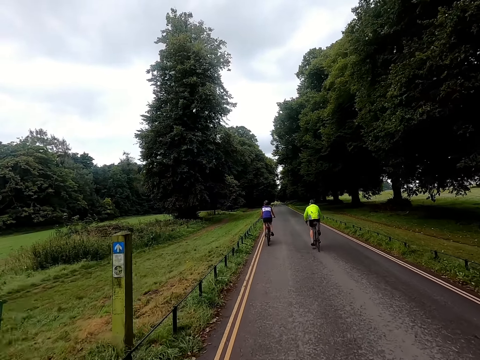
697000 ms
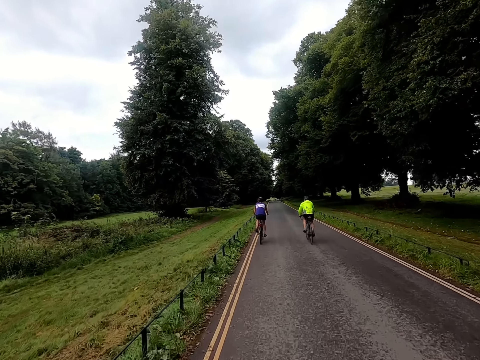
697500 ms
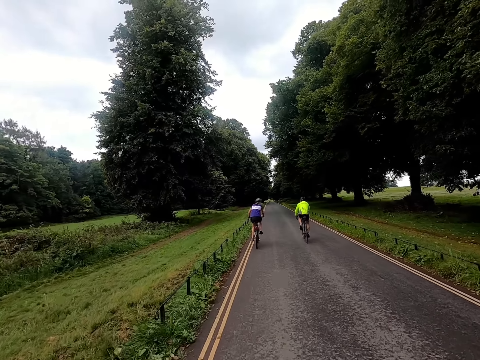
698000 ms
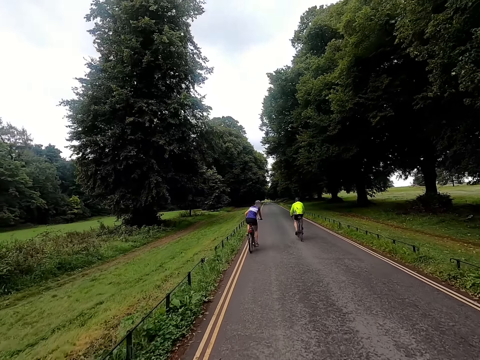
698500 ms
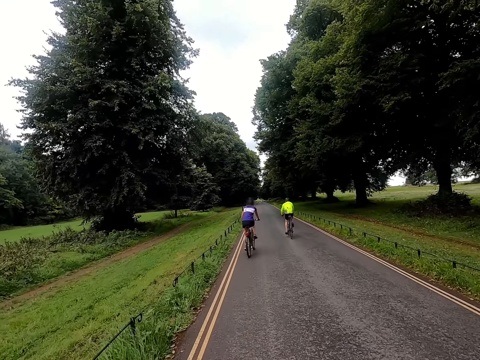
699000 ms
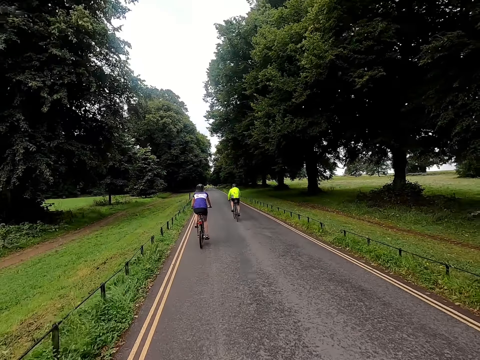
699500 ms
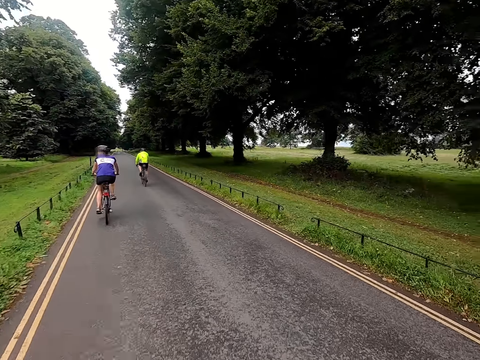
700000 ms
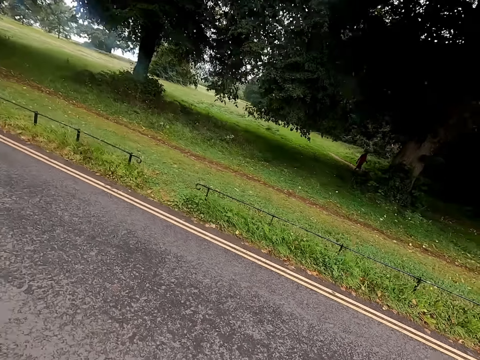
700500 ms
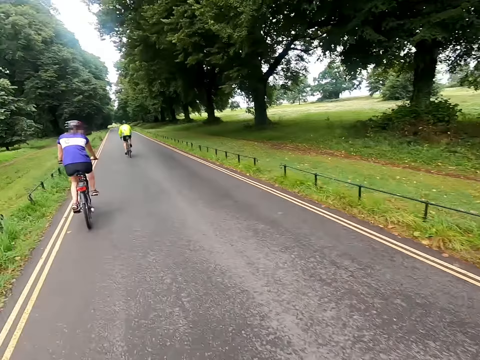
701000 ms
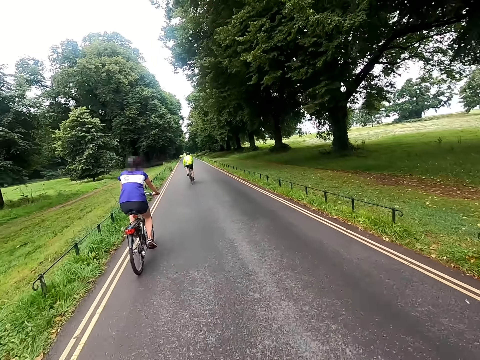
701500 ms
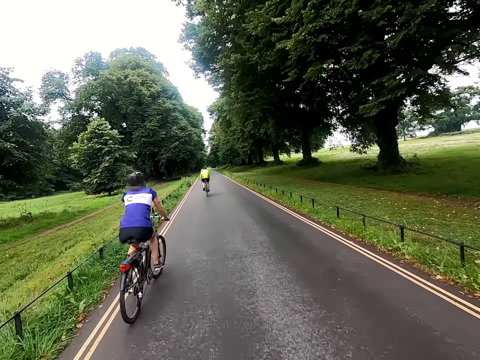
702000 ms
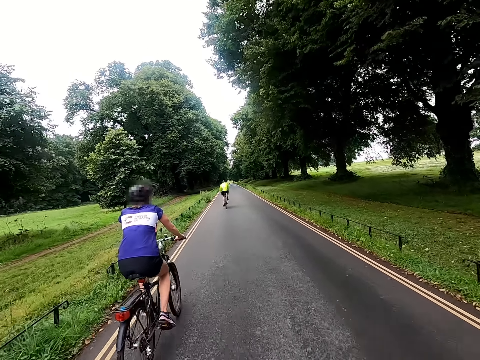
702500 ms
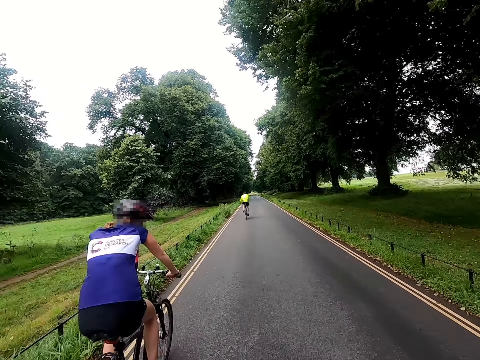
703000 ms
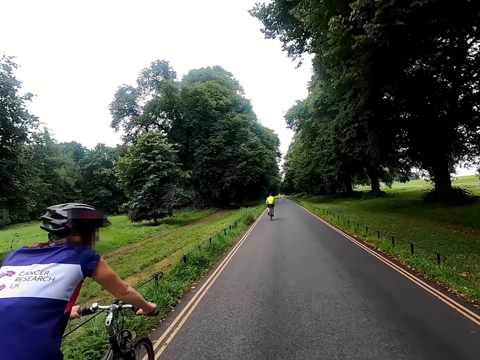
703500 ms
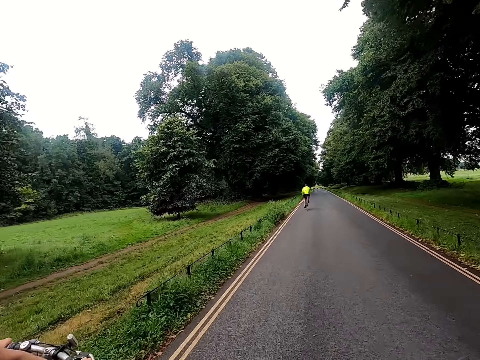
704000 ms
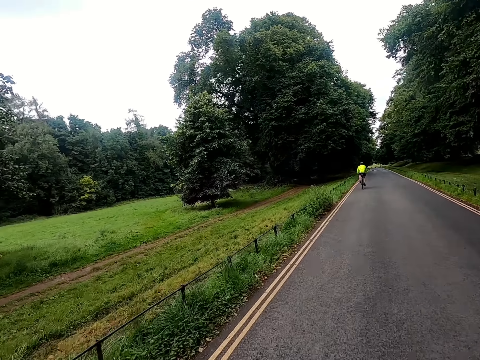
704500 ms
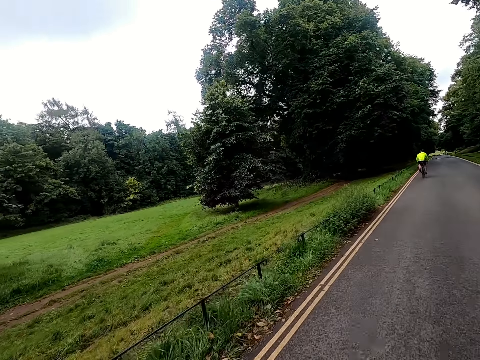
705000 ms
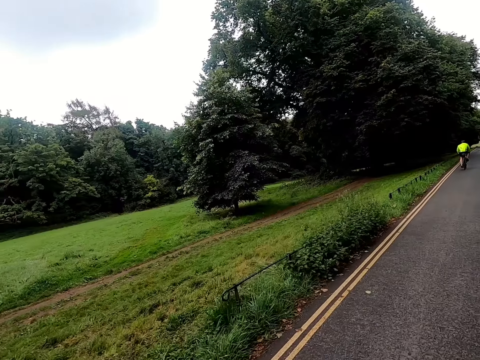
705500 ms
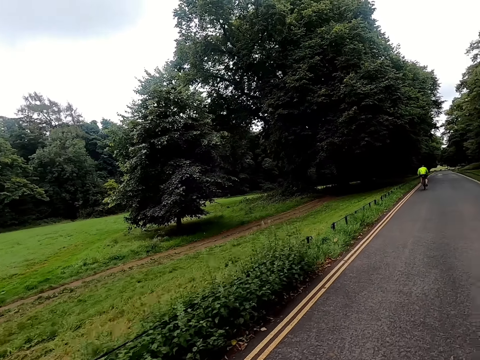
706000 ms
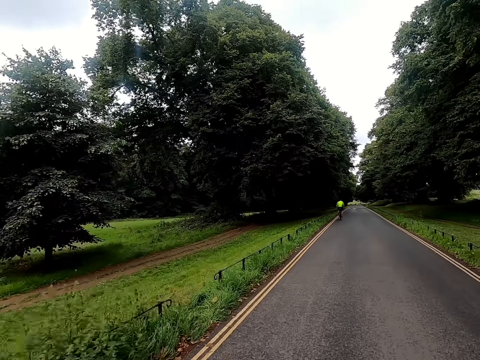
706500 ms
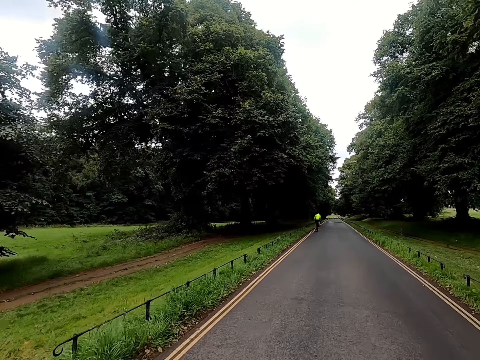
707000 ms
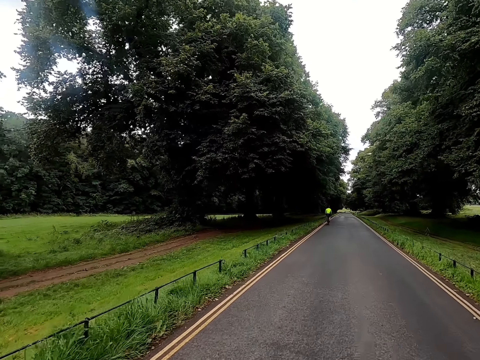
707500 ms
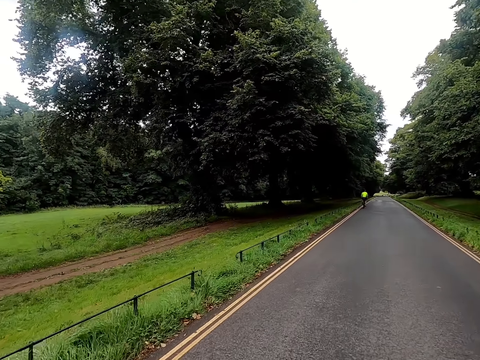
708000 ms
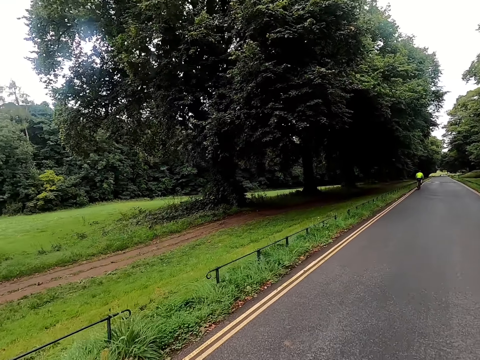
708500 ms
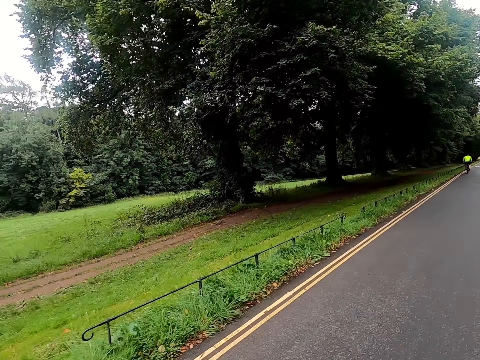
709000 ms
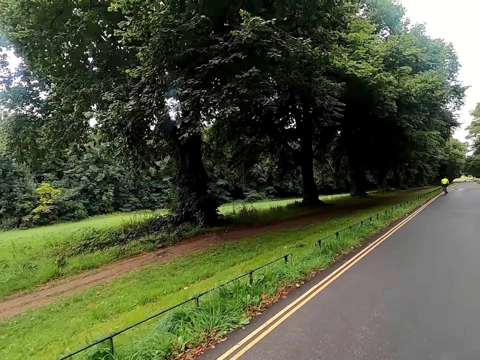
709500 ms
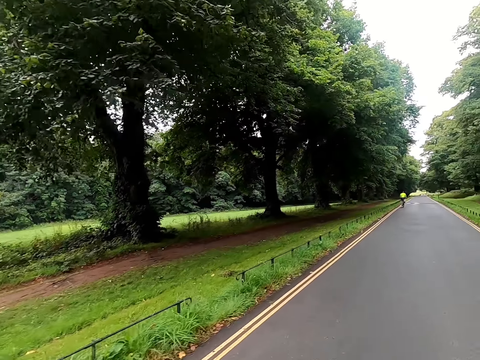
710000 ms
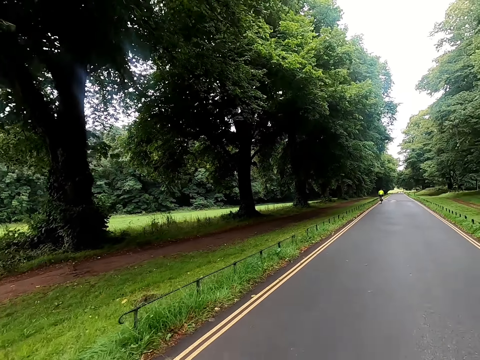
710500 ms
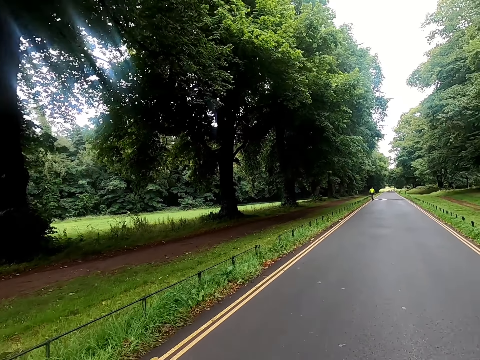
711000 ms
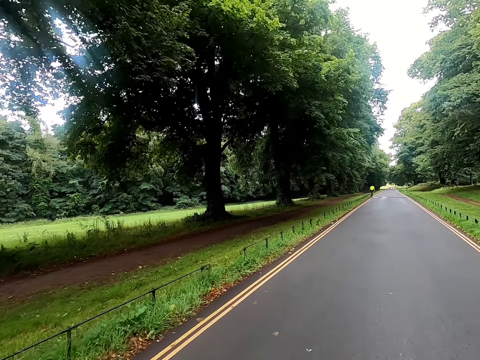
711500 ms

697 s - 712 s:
The camera wearer talks to a woman. They ride the bicycle on the road past a cyclist. They talk to the woman.

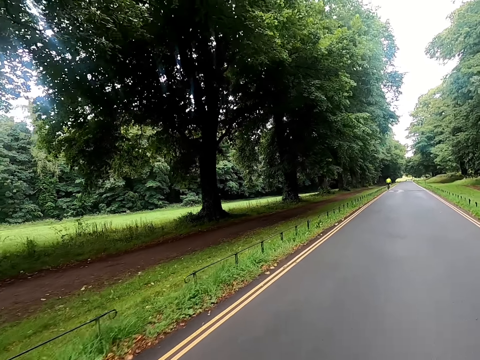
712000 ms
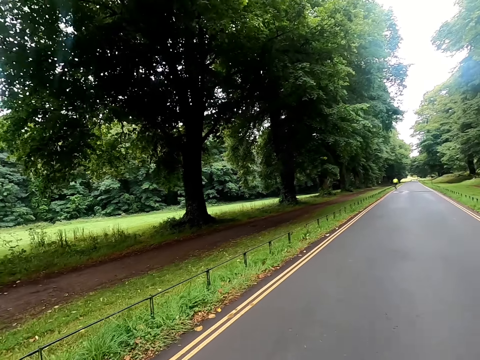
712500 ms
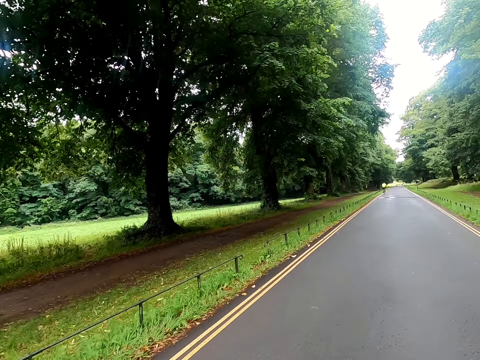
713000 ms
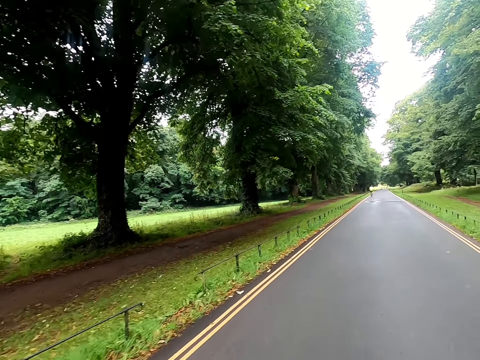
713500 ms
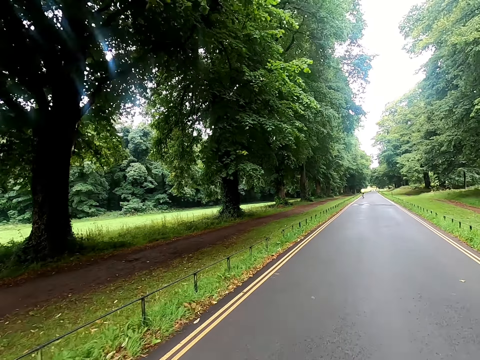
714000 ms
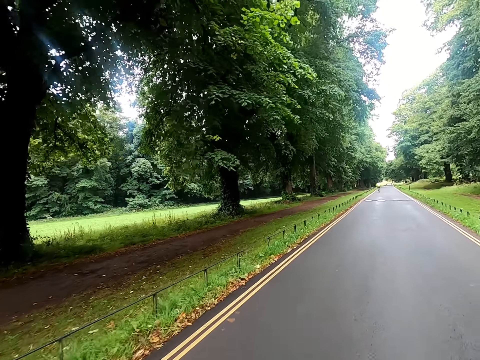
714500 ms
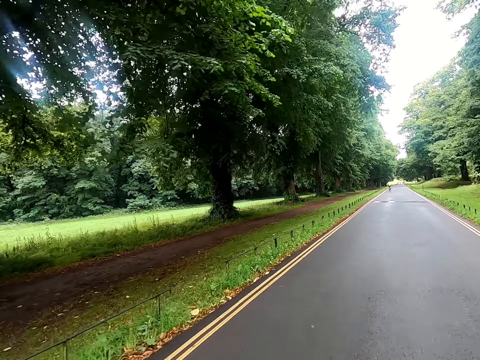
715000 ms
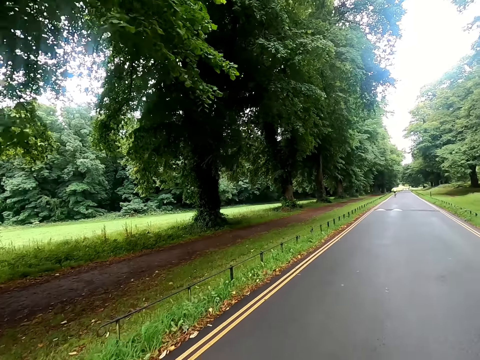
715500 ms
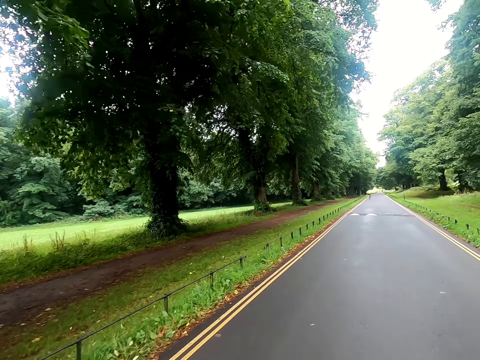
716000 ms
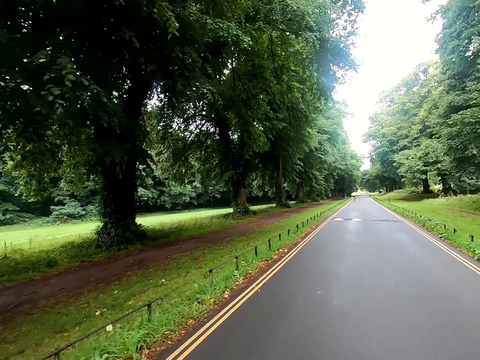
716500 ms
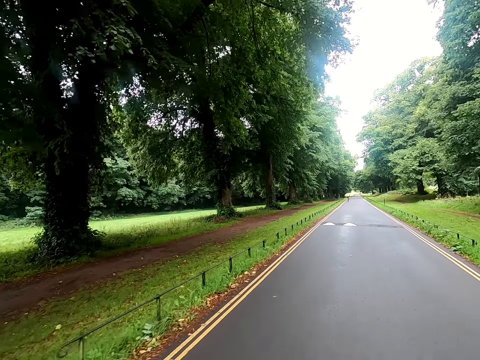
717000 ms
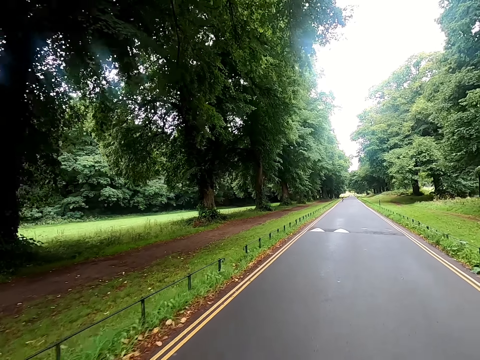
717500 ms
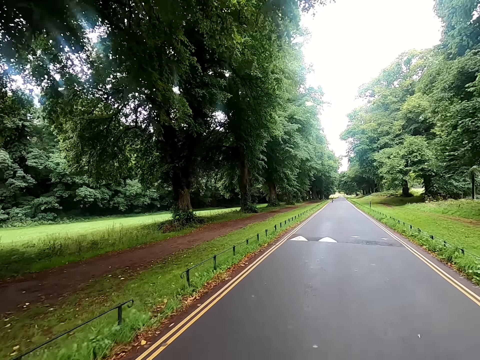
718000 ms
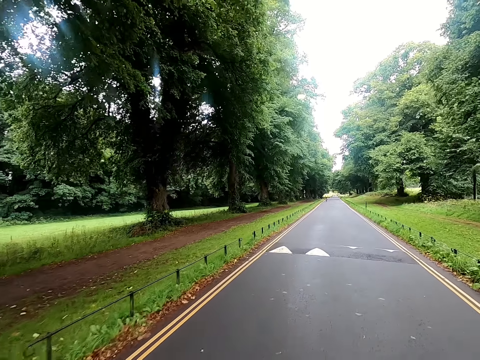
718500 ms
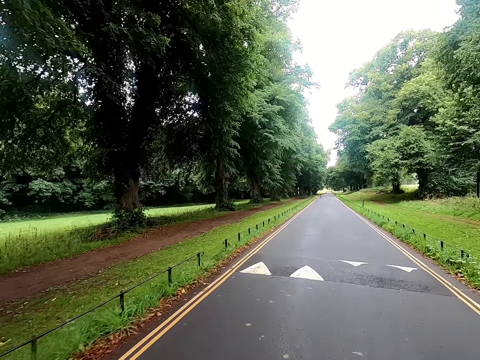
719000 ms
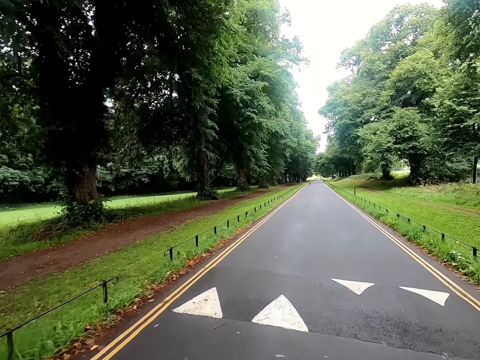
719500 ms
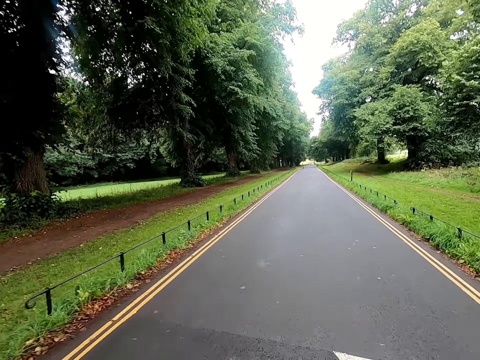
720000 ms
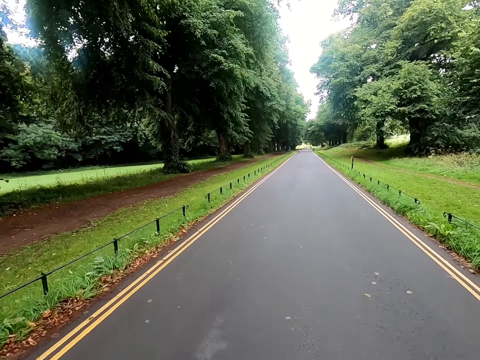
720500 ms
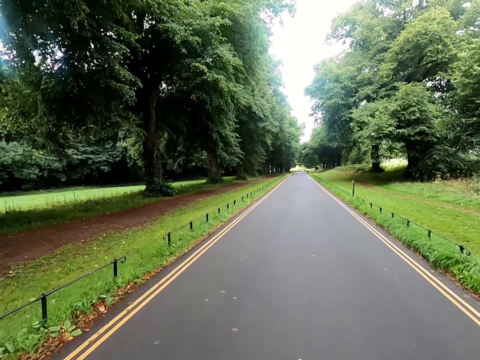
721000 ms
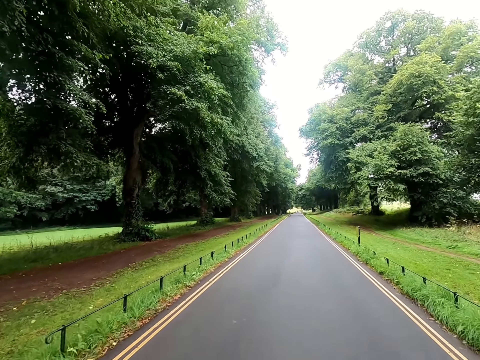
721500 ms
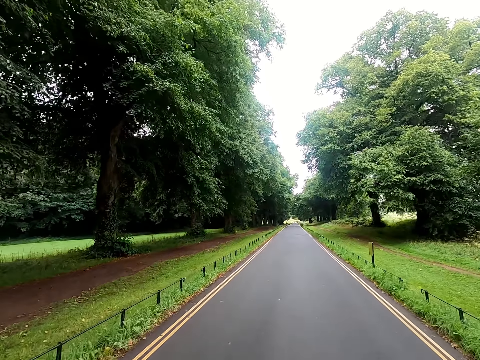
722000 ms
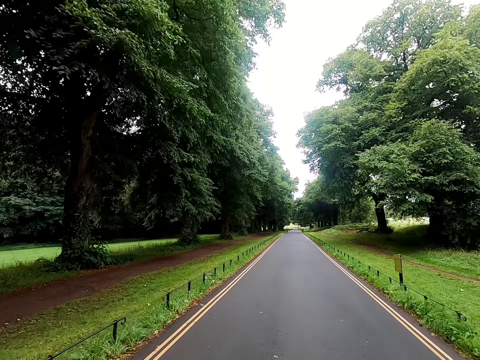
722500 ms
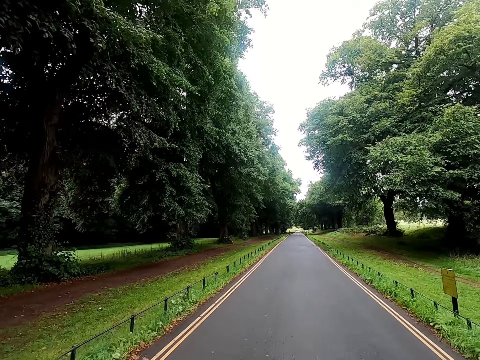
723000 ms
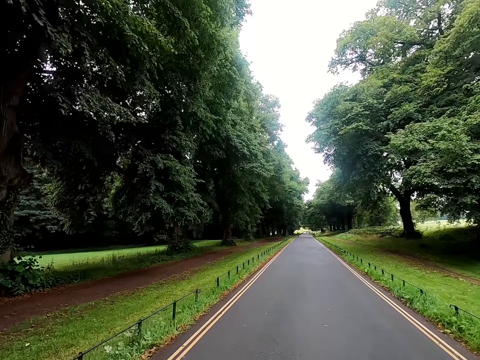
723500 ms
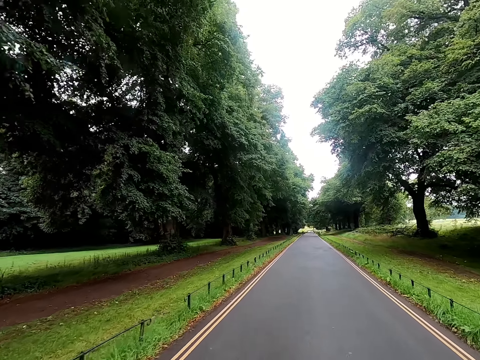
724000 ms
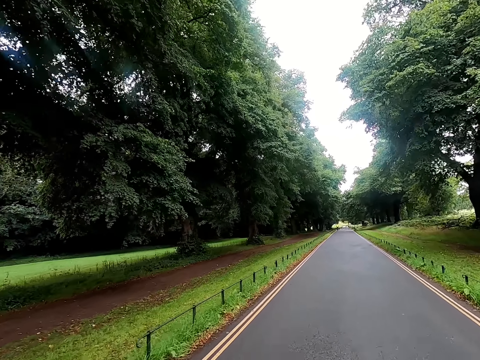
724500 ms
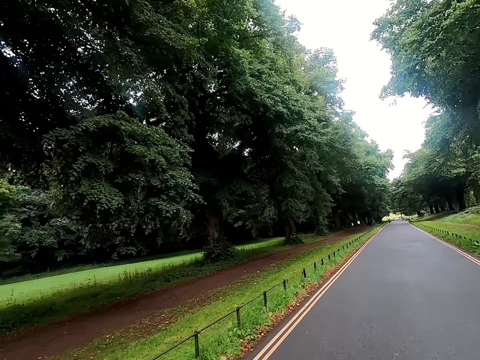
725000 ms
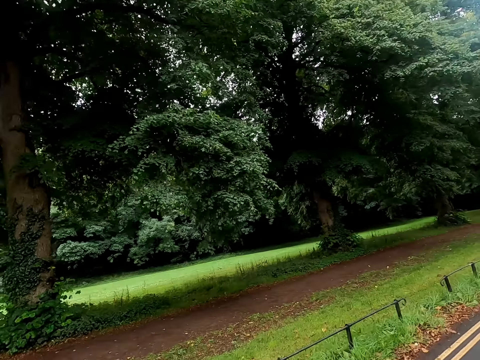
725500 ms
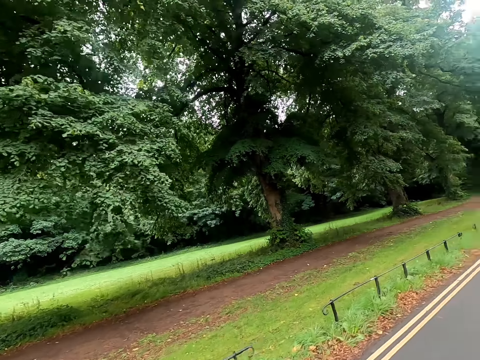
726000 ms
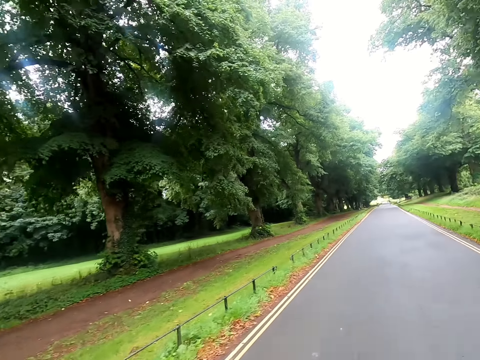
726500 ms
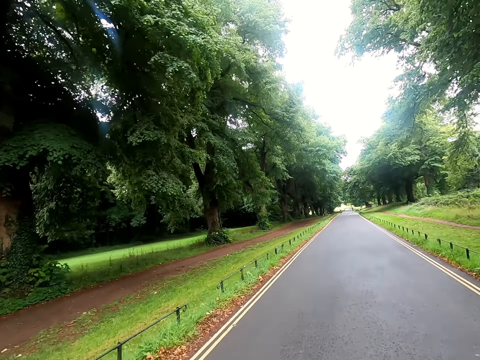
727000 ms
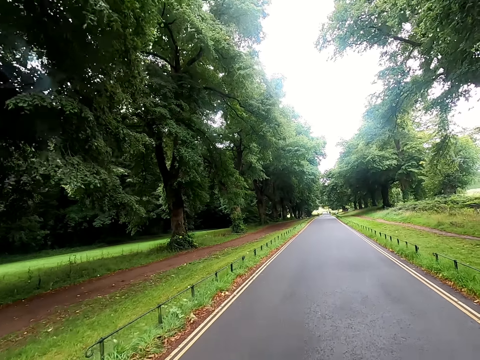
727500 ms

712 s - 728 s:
The camera wearer pedals the bicycle on the road. They talk to a woman.
